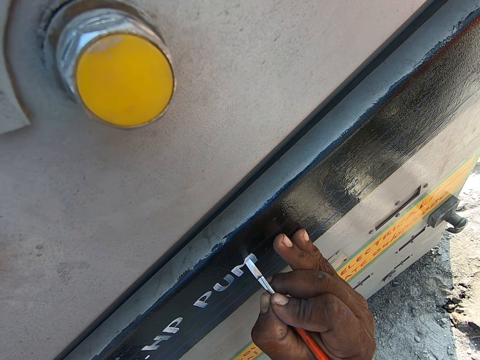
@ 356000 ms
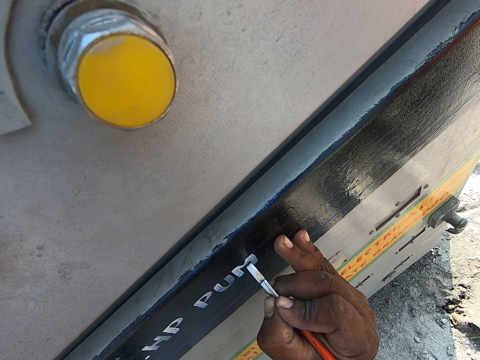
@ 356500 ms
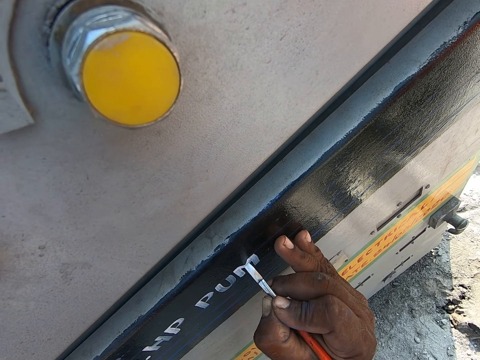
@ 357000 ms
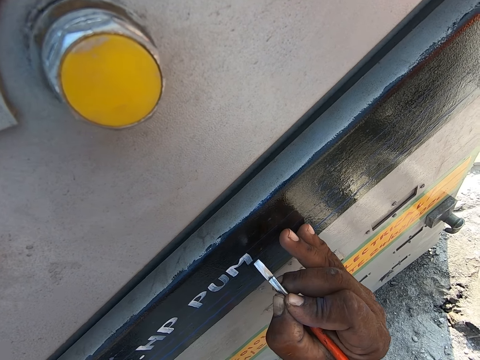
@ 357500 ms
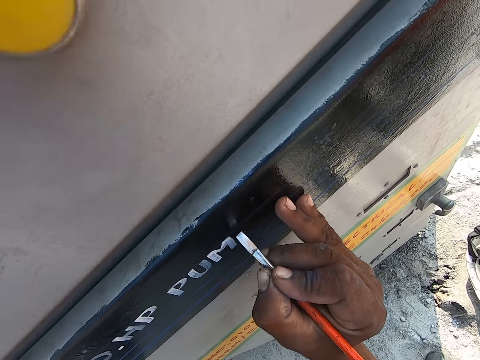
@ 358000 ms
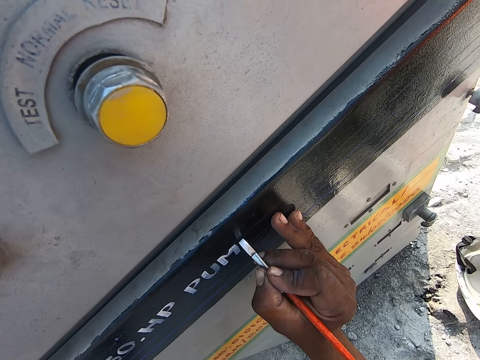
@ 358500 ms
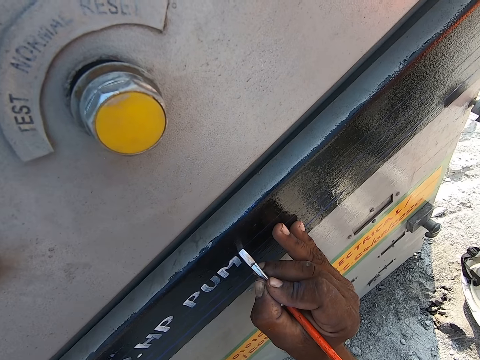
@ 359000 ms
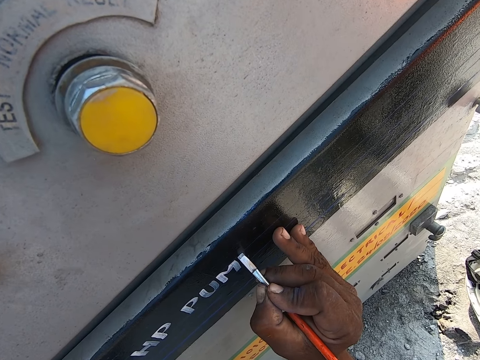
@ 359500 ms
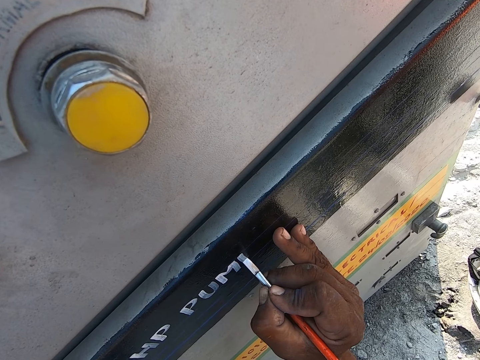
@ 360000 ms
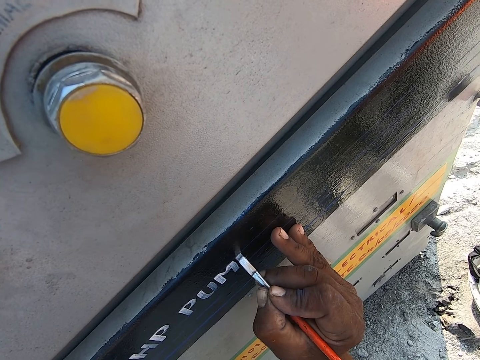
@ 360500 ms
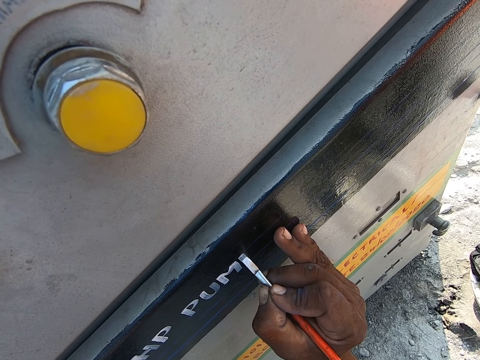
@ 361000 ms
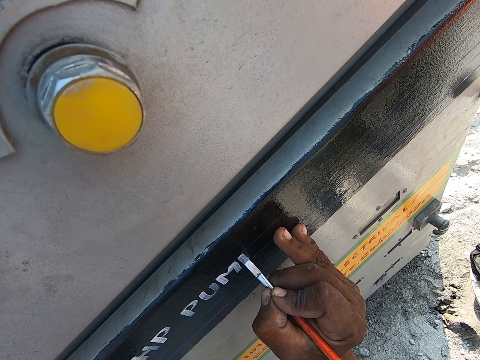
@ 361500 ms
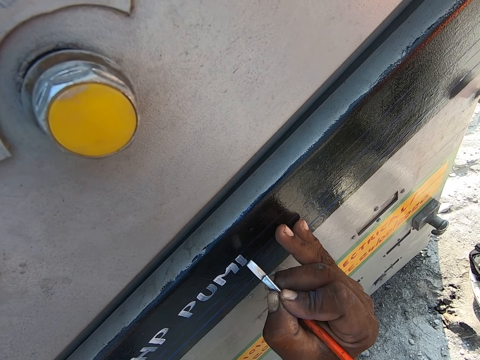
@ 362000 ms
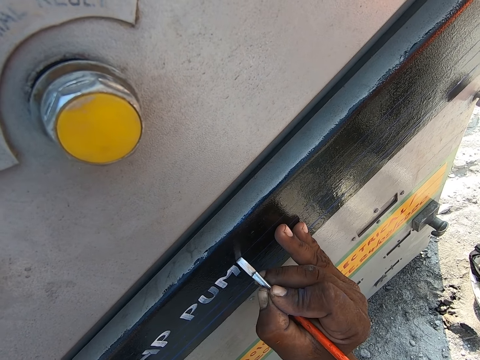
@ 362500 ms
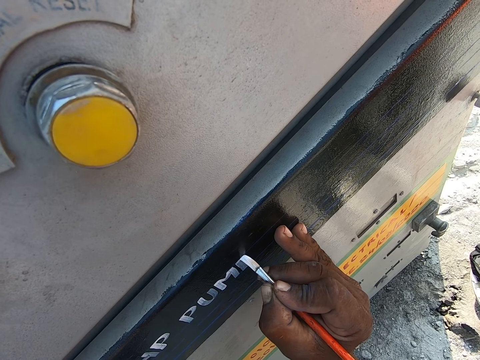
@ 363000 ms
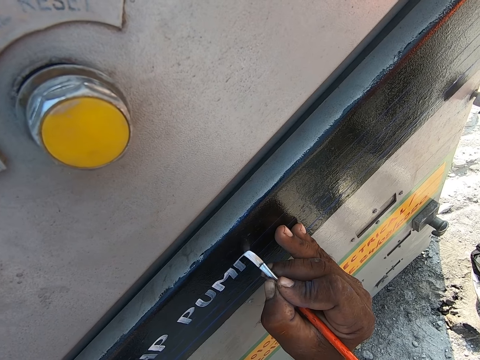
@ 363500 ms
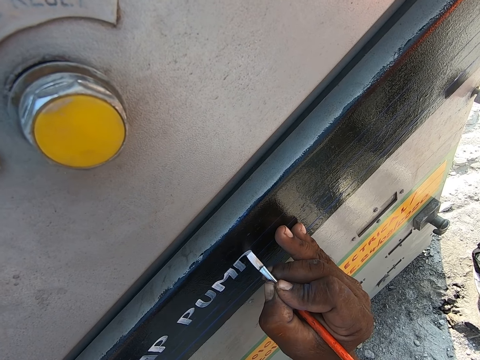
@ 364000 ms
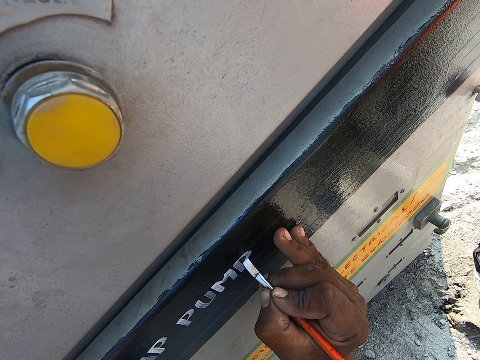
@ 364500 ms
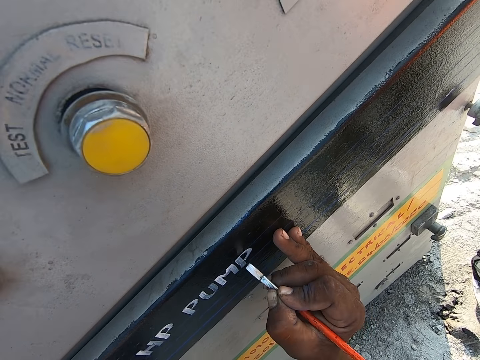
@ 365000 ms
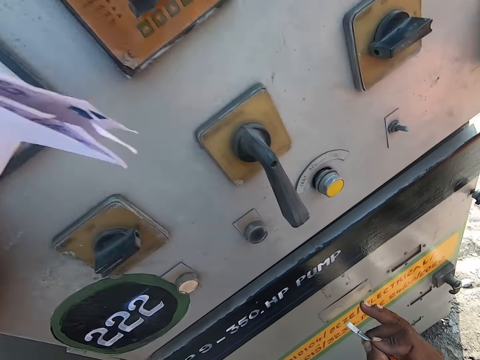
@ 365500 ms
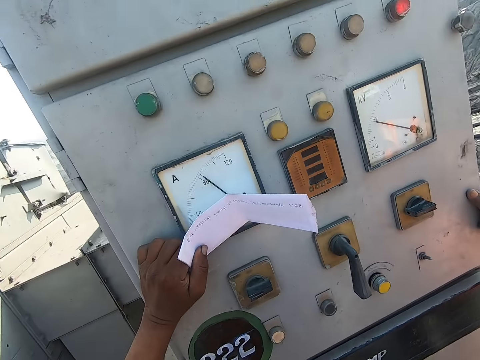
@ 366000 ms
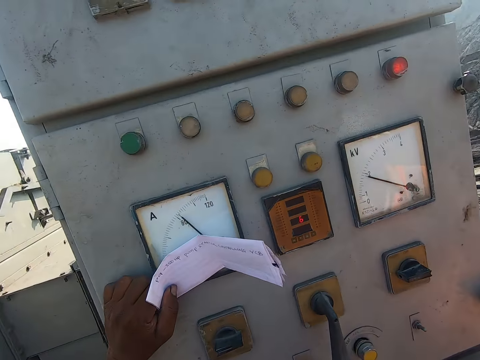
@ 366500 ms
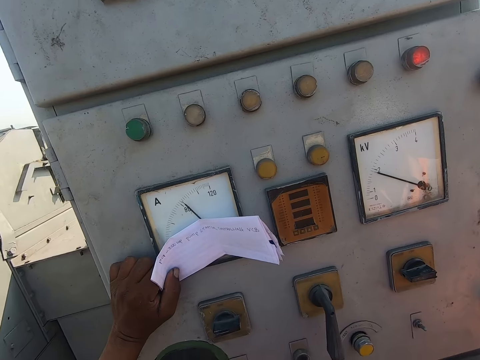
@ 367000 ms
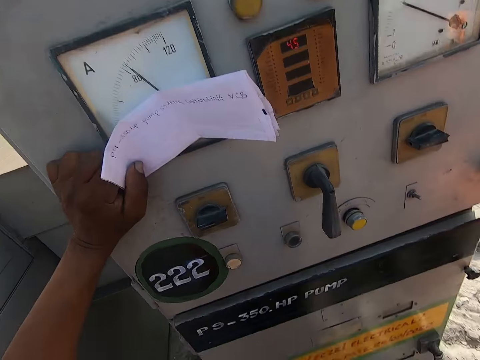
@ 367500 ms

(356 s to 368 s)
The camera wearer moves his hand on a fuel pump. He writes on the fuel pump with a painting brush. He looks at the paper writing on the left hand.

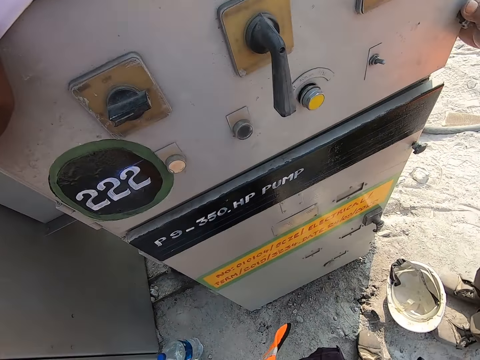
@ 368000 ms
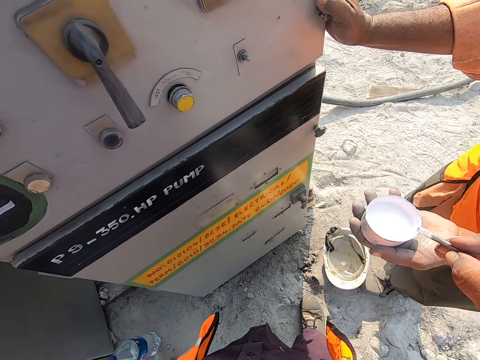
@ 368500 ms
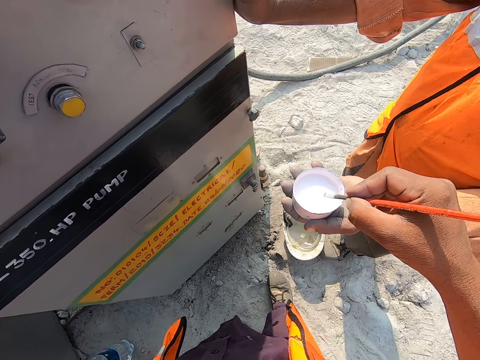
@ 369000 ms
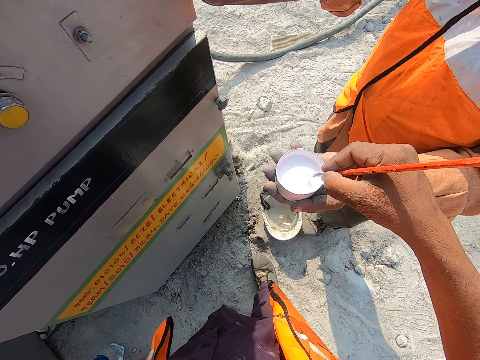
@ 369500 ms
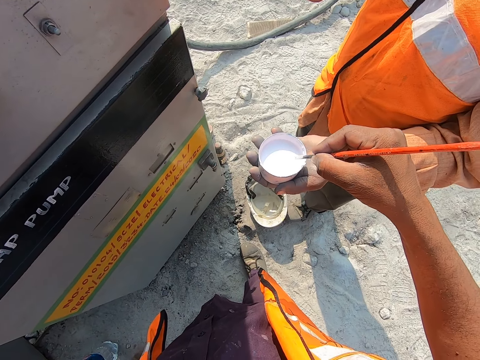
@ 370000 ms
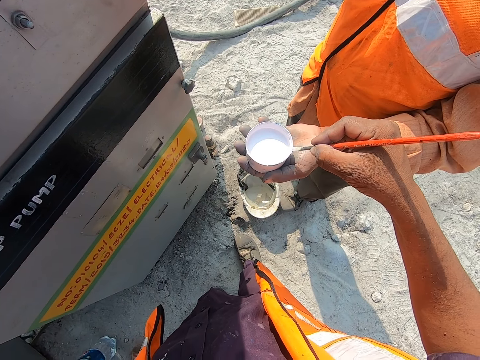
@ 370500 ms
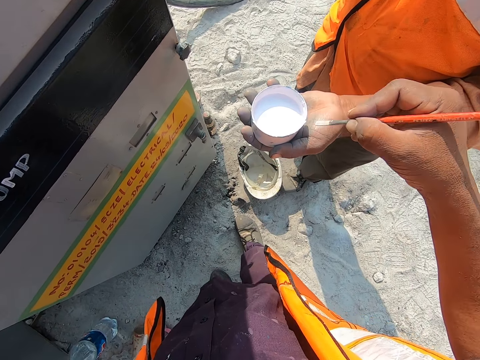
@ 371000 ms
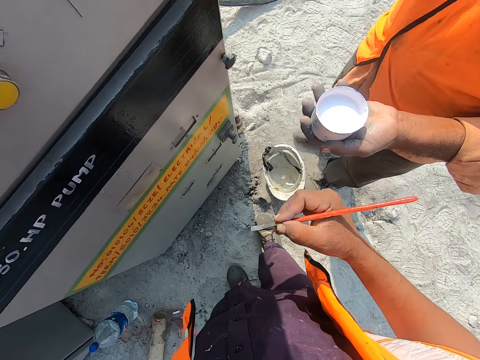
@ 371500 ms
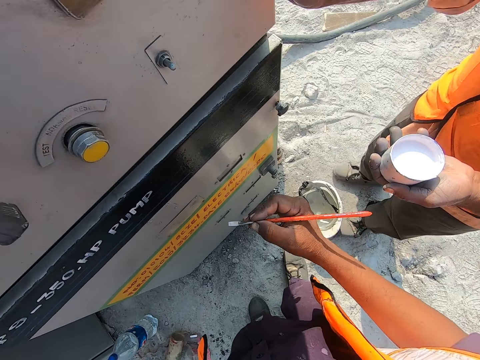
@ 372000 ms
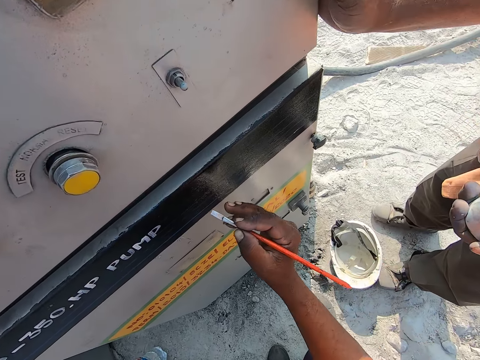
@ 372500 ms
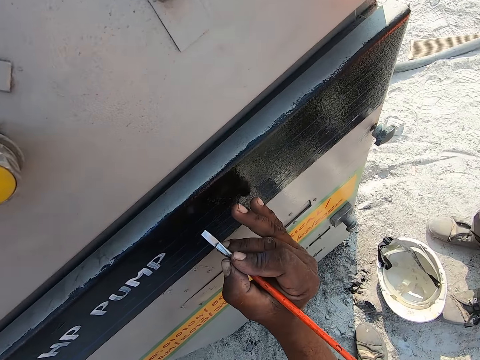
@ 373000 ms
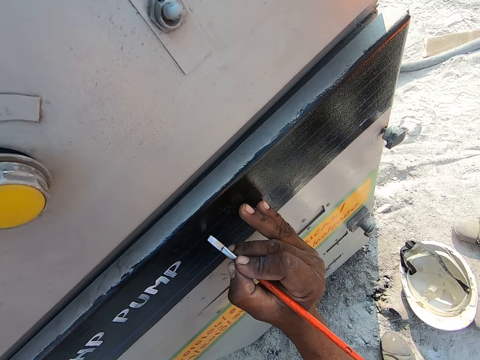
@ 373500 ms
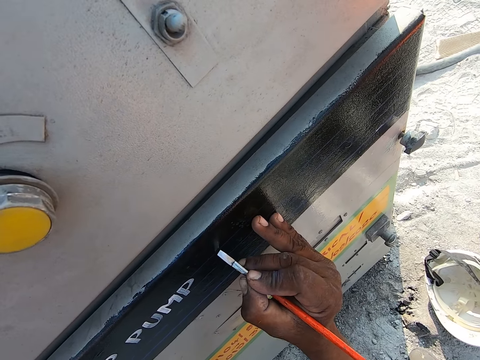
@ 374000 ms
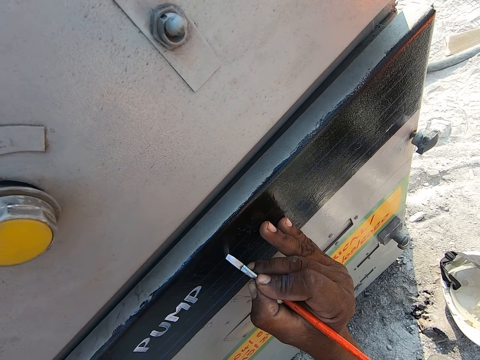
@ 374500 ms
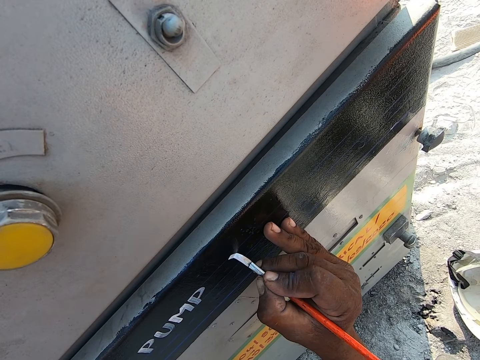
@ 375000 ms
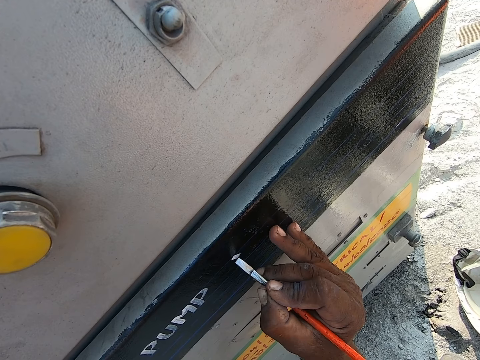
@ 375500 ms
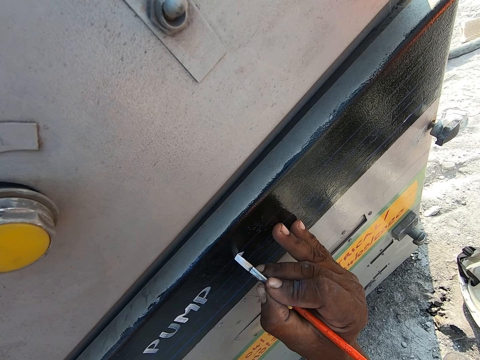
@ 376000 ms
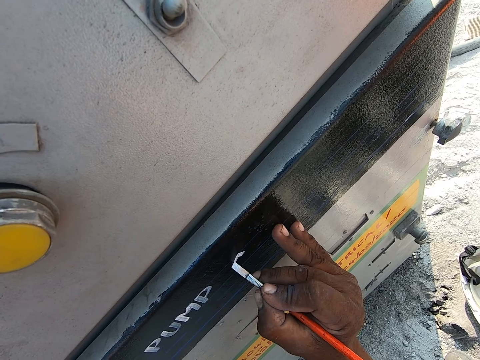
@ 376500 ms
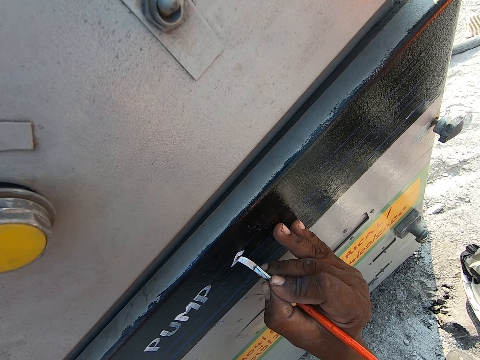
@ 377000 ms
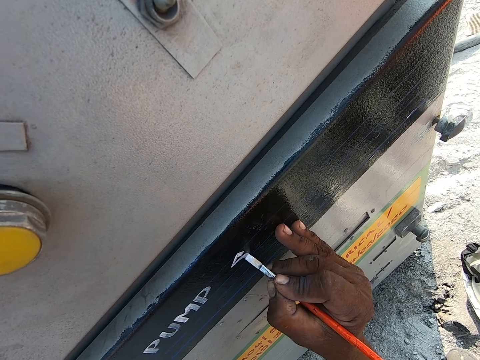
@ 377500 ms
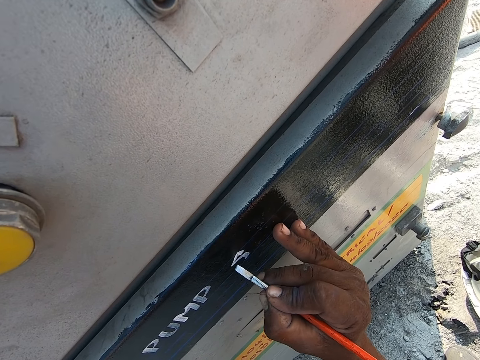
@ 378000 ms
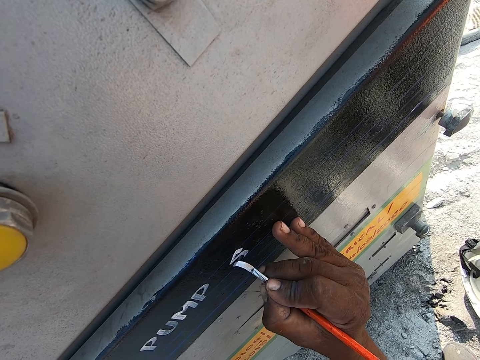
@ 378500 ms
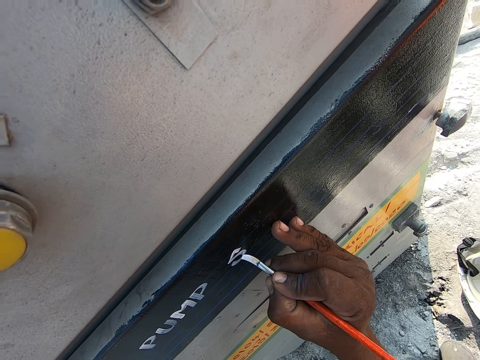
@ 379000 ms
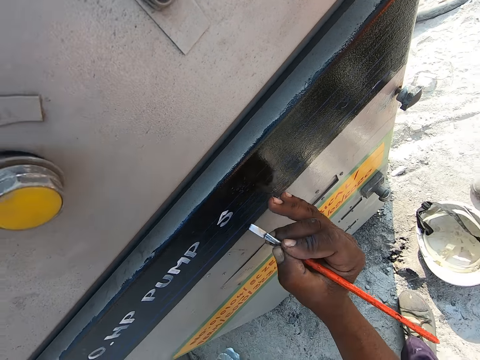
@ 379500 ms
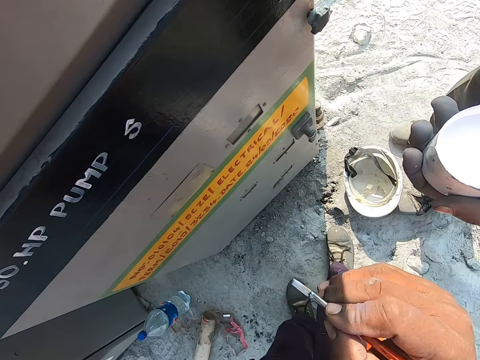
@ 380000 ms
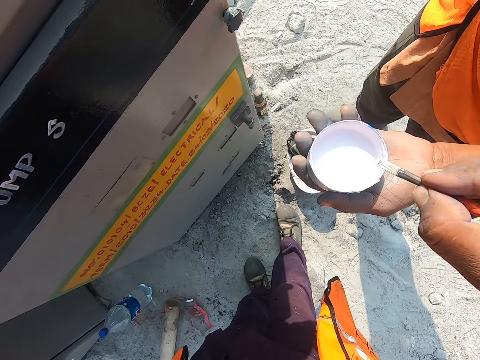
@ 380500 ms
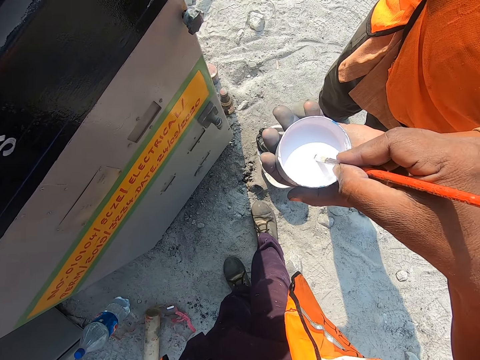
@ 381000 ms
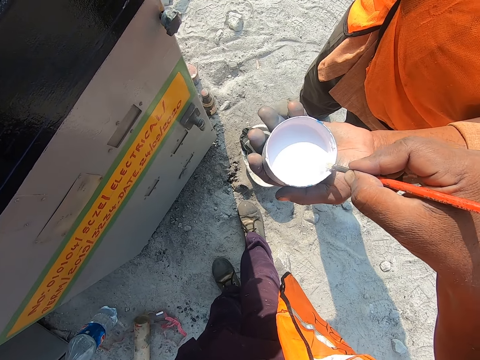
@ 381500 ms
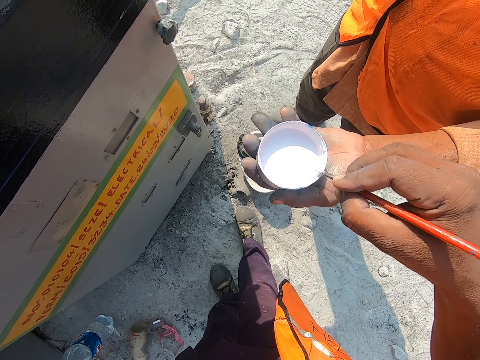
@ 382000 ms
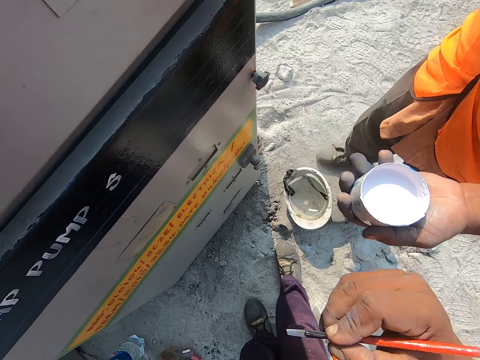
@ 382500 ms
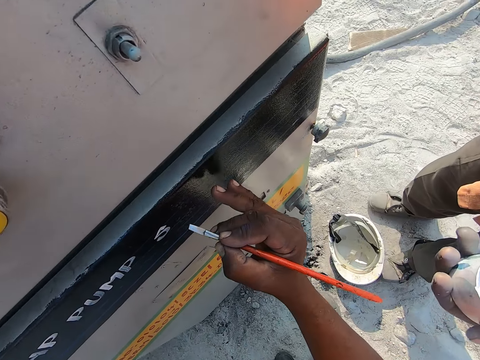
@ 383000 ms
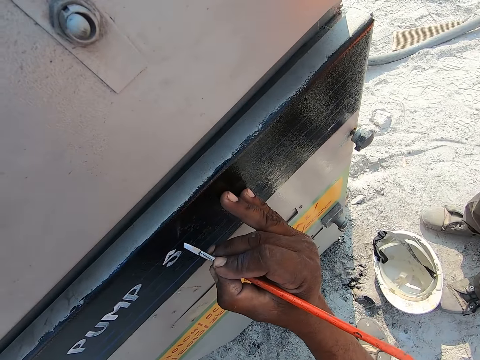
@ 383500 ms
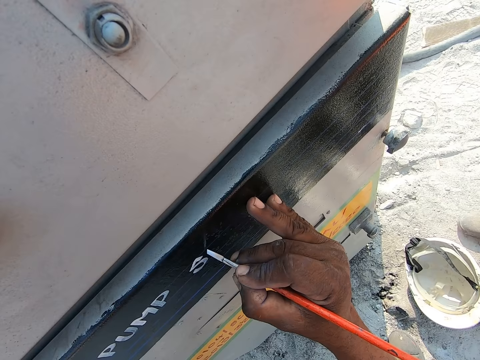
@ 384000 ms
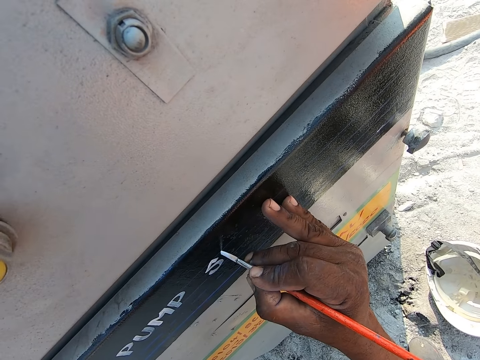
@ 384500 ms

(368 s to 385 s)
The camera wearer turns to a person. He dips a painting brush or paintbrush in a tin of paint. He smears off paint from the painting brush. He turns to a fuel pump. He leans his hand on the fuel pump. He writes on the fuel pump with the painting brush. He turns to the person. He dips the painting brush in the tin of paint. He smears off paint from the painting brush. He turns to the fuel pump. He leans his hand on the fuel pump. He writes with the paintbrush.
